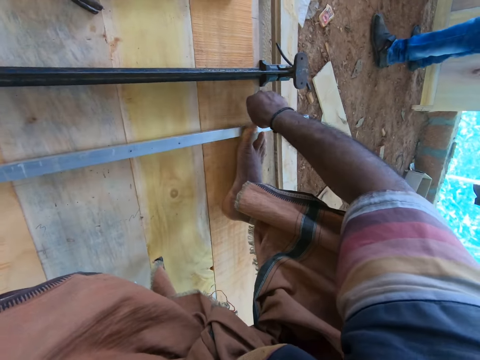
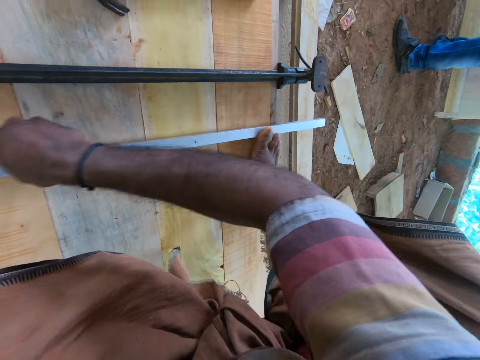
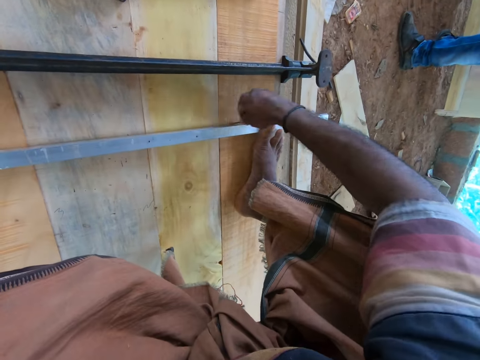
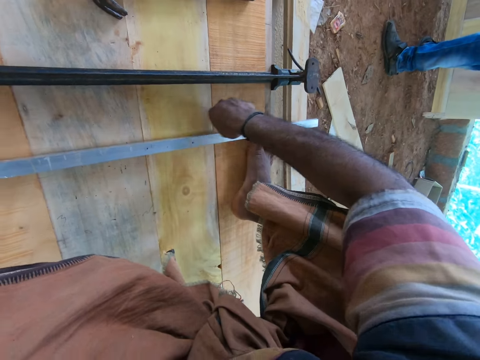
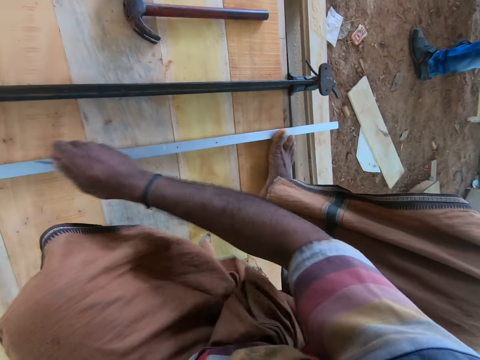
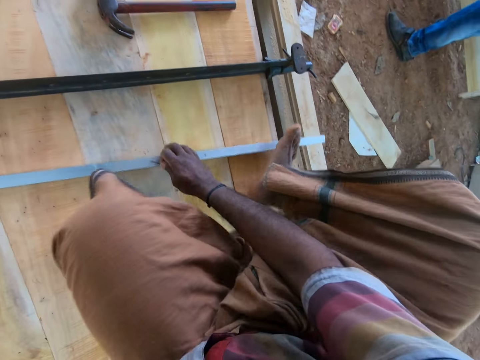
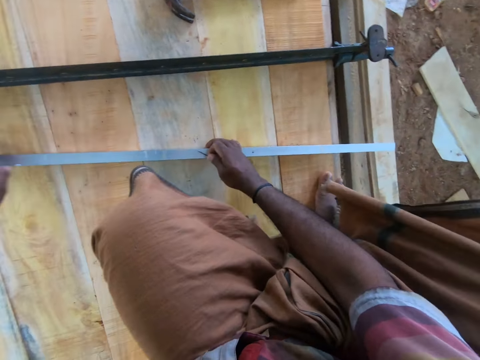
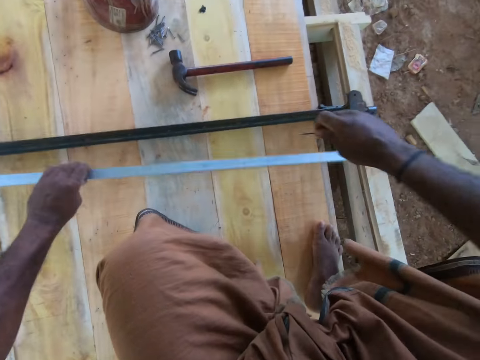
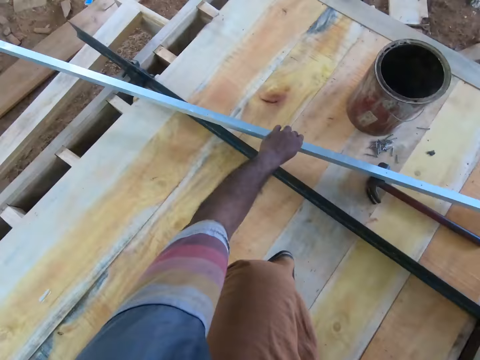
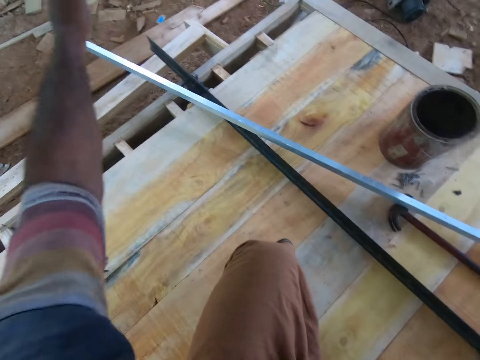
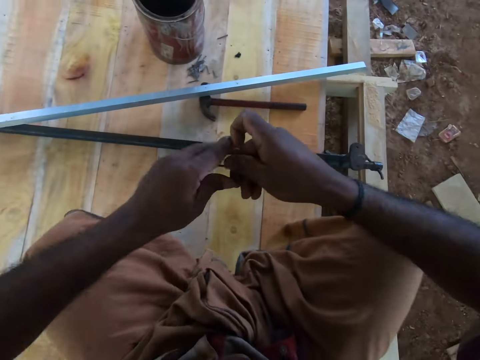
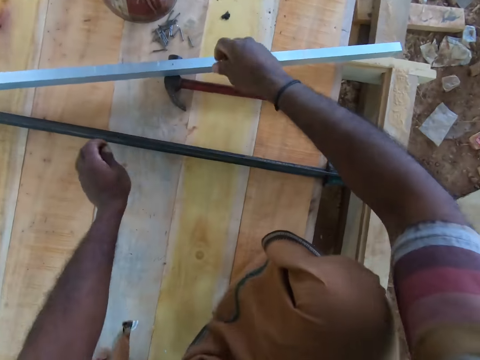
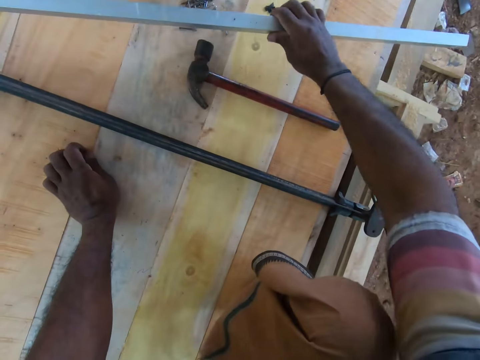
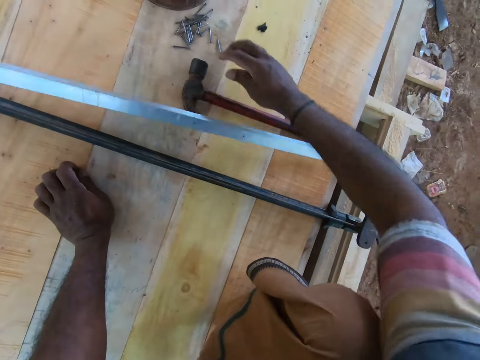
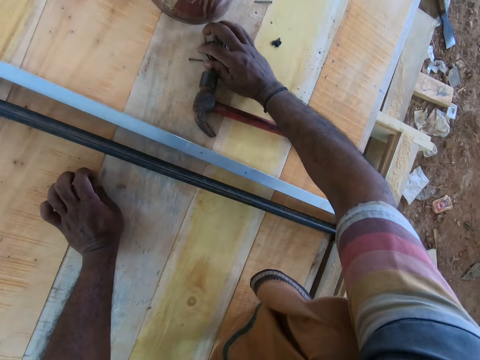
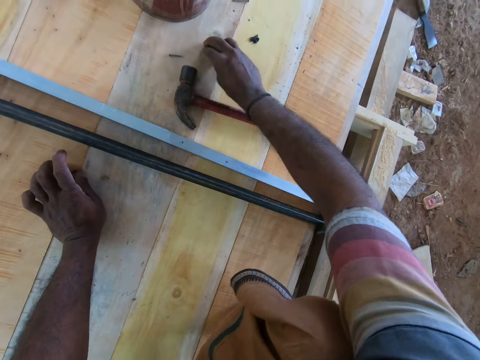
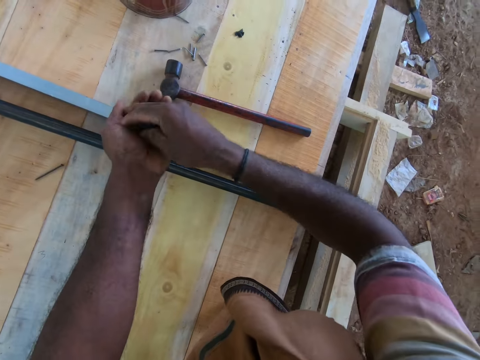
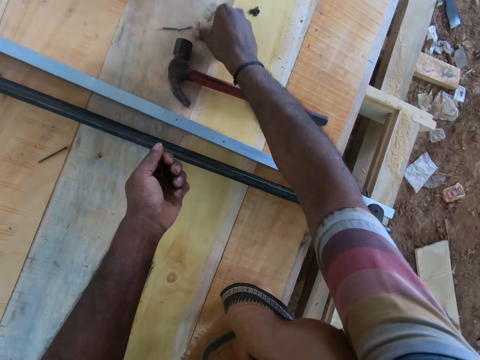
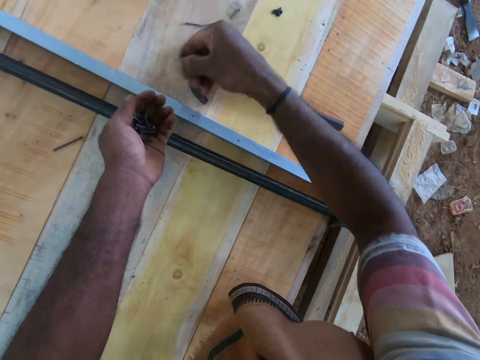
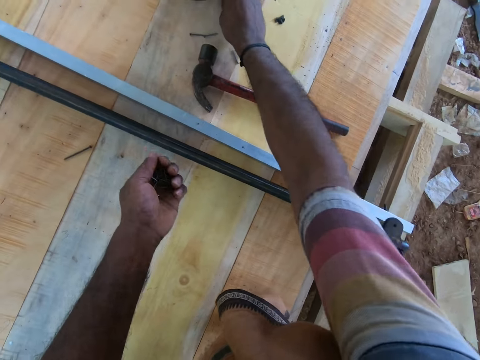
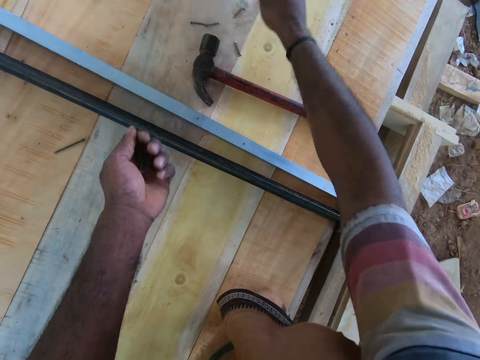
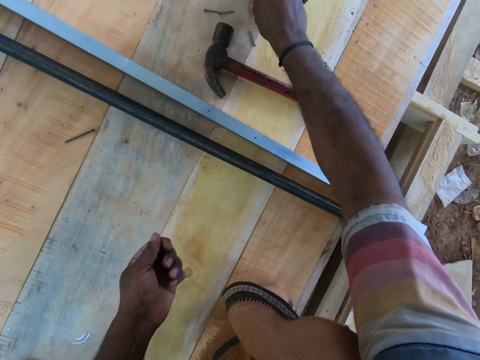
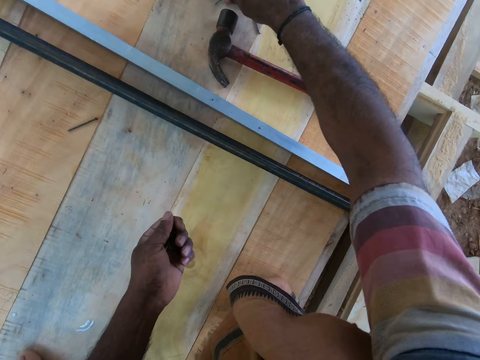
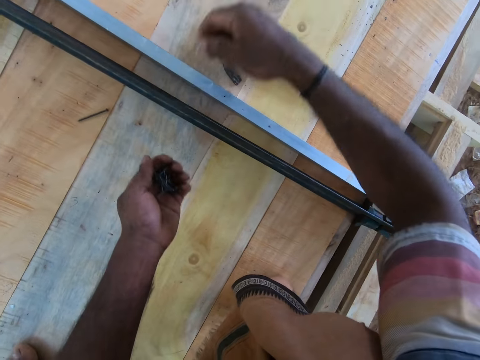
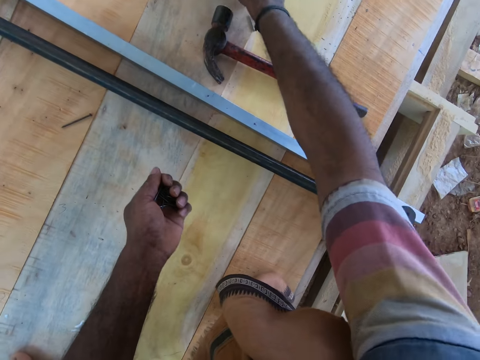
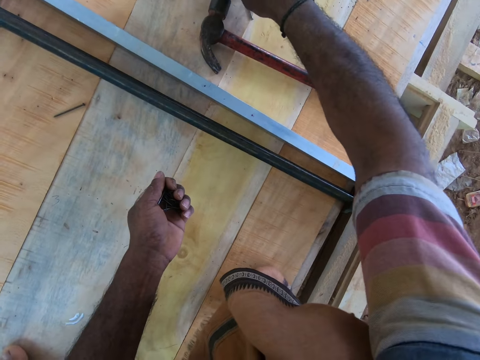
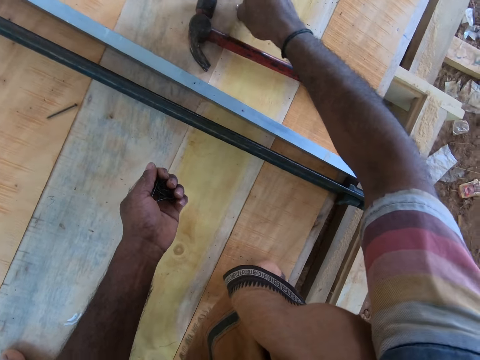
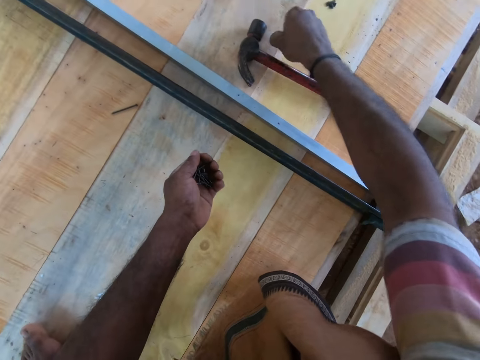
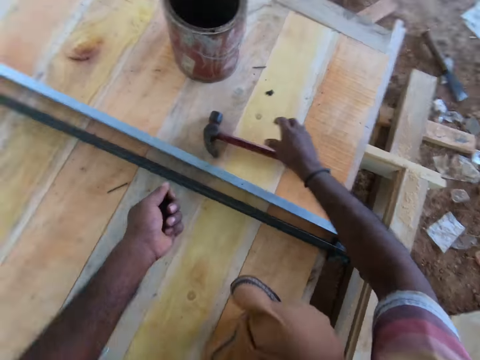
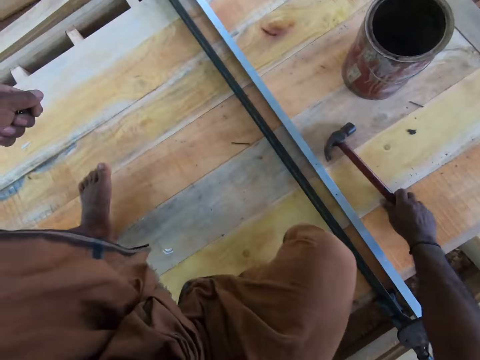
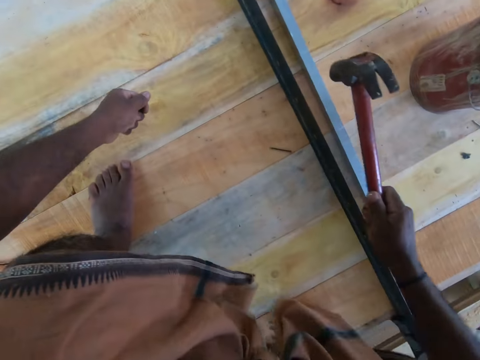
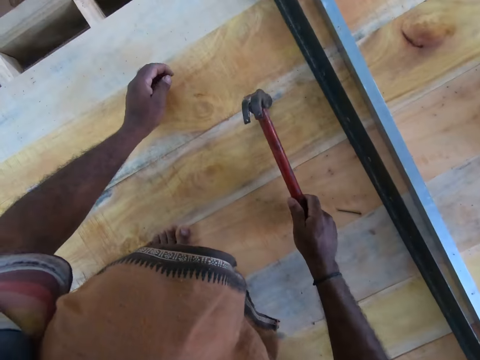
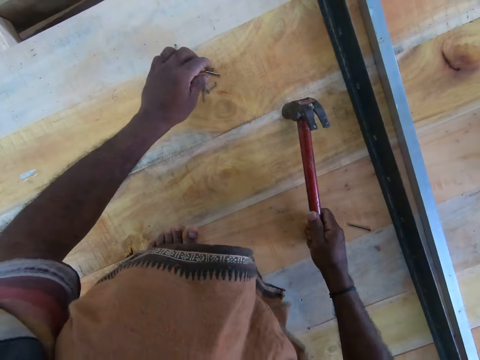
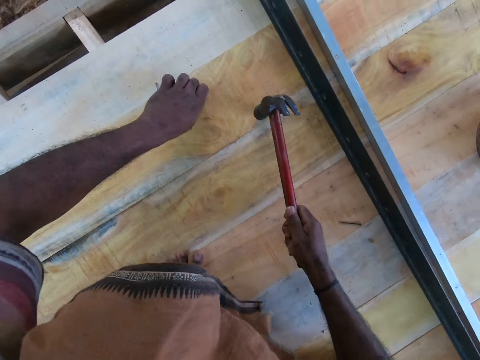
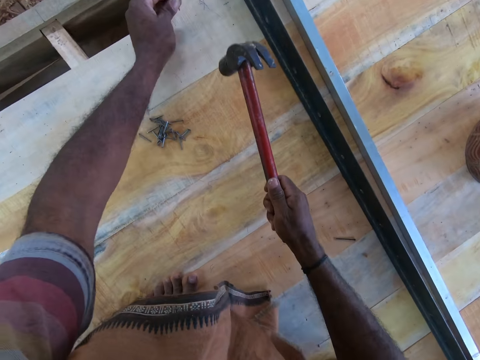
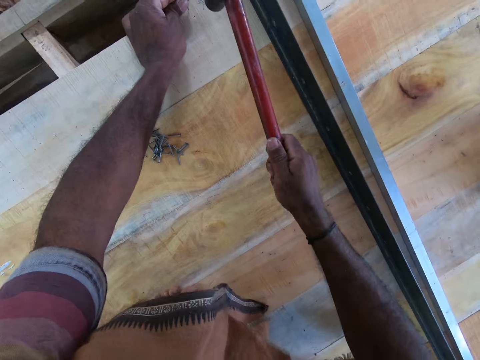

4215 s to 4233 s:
The camera wearer moves the white rod on the work table with both hands. He picks up the white rod from the work table with his left hand. He drops the white rod in his left hand on the clamp on the work table. He gestures with his left hand. He moves the white rod on the clamp with his right hand. He picks up the nails from the work table with his right hand. He drops the nails in his right hand on his left hand. He picks up a nail from the work table with his right hand. He drops the nail in his right hand on his left hand. He picks up a nail from the work table with his right hand. He drops the nail in his right hand on his left hand. He picks up a nail from the work table with his right hand. He does it again. He drops the nails in his right hand on his left hand. He picks up the hammer from the work table with his right hand. He moves the left leg. He drops the nails in his left hand on the work table. He picks up a nail from the work table with his left hand. He places the nail on the work table with his left hand.

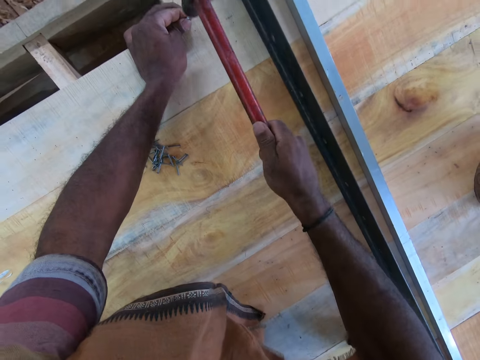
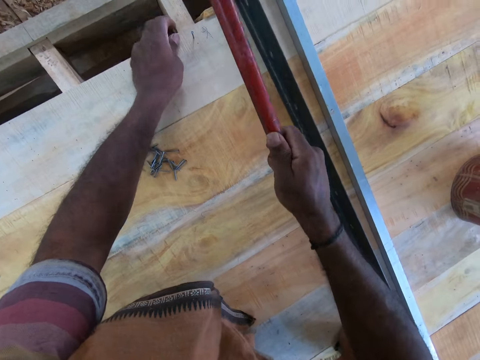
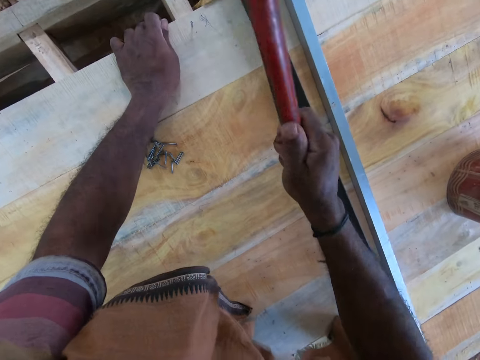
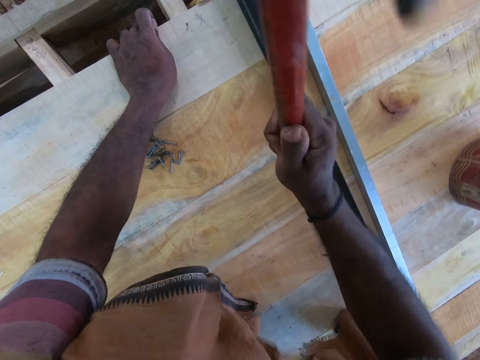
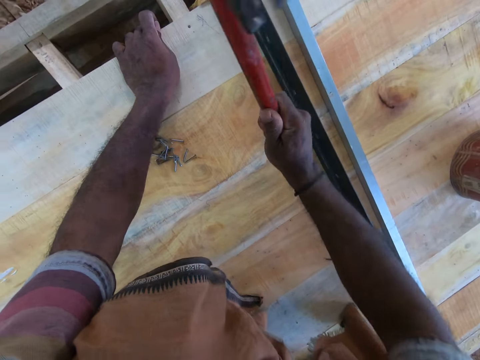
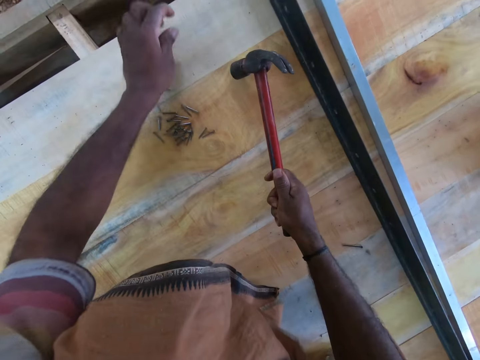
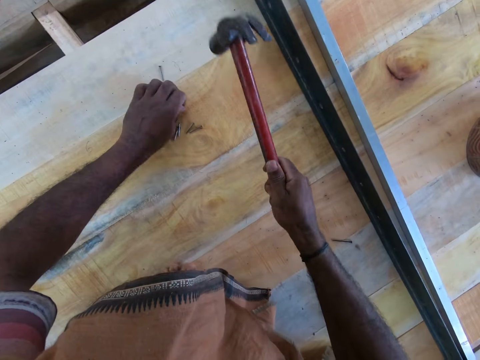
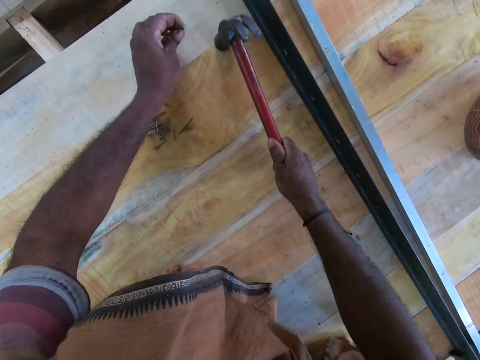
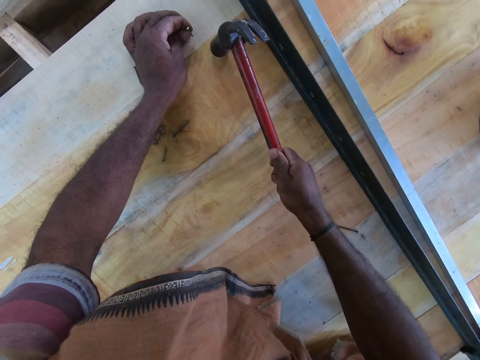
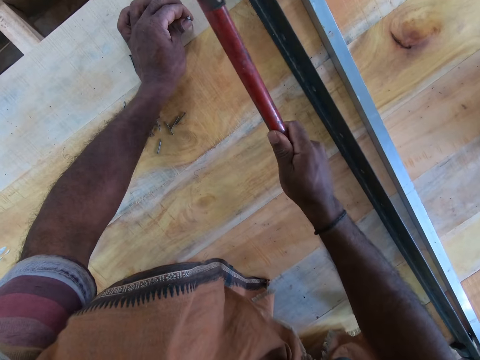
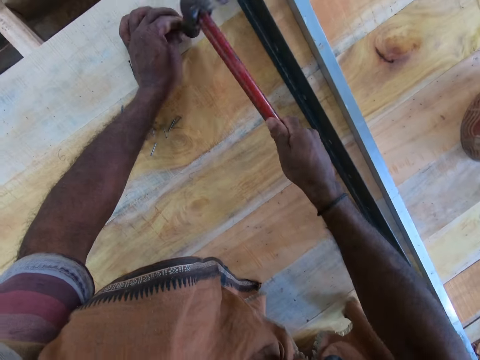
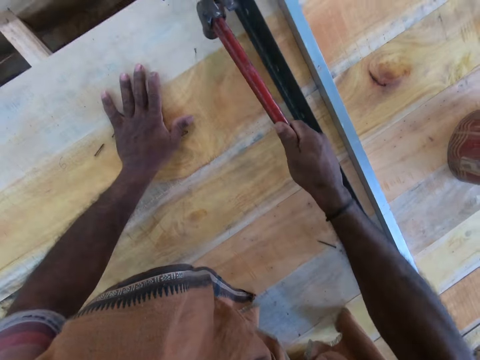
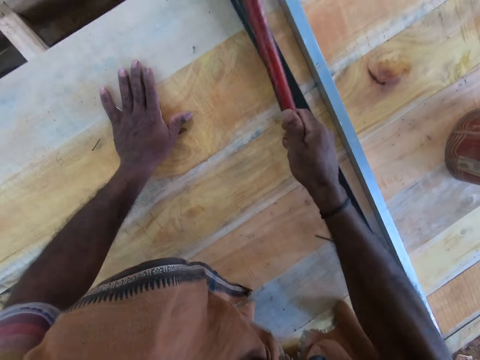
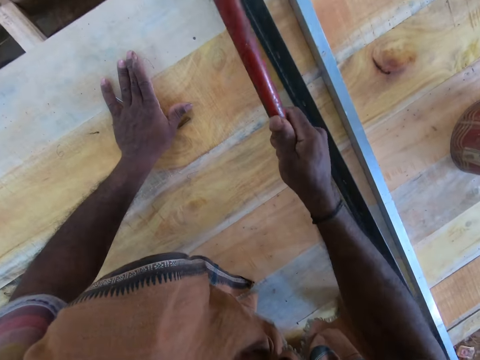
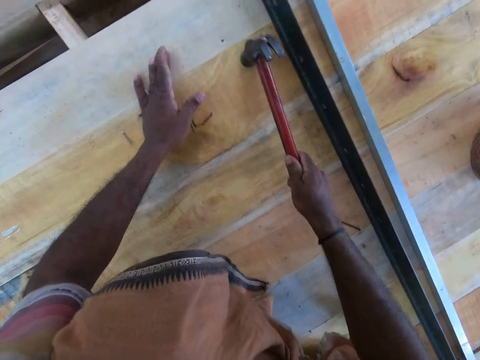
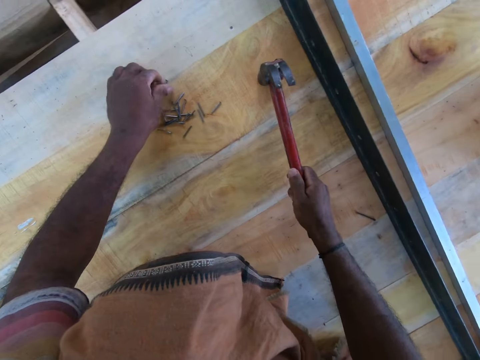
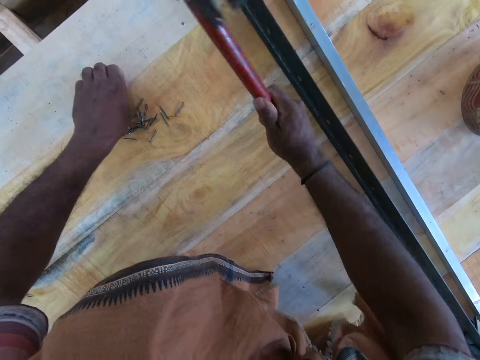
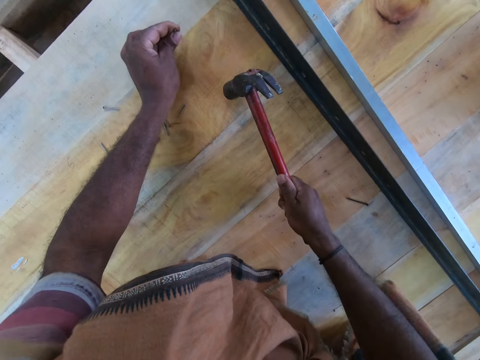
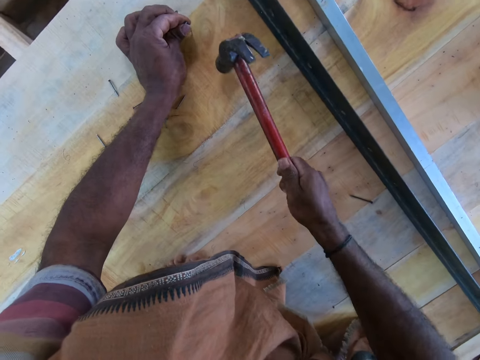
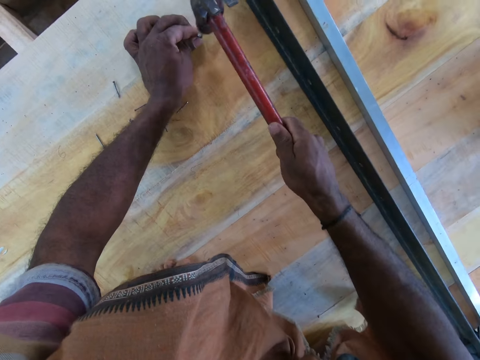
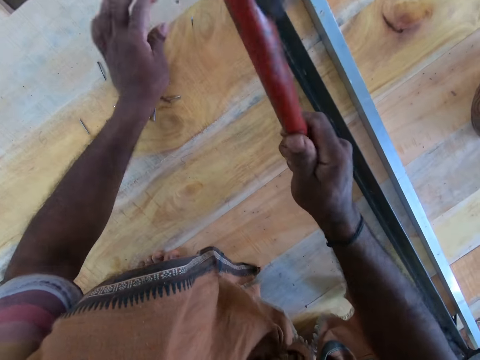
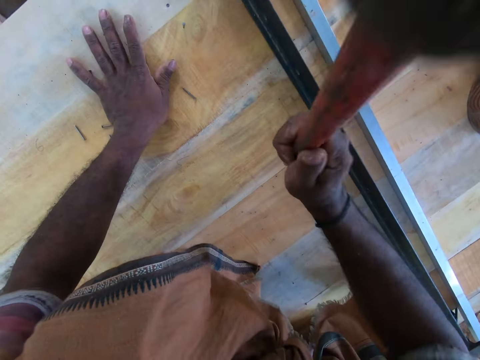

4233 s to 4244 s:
The camera wearer drives the nail in his left hand into the work table with the hammer in his right hand. He picks up a nail from the work table with his left hand. He hits the work table with the hammer in his right hand. He places the nail on the work table with his left hand. He drives the nail in his left hand into the work table with the hammer in his right hand. He picks up a nail from the work table with his left hand. He hits the nail on the work table with the hammer in his right hand. He places the nail on the work table with his left hand. He drives the nail in his left hand into the work table with the hammer in his right hand.
